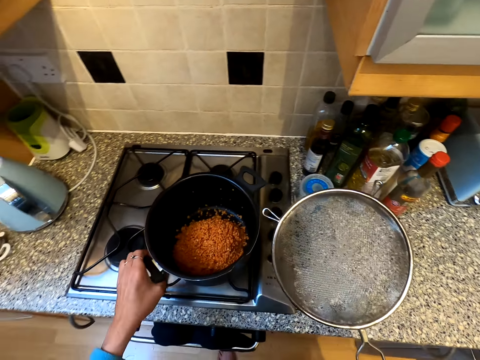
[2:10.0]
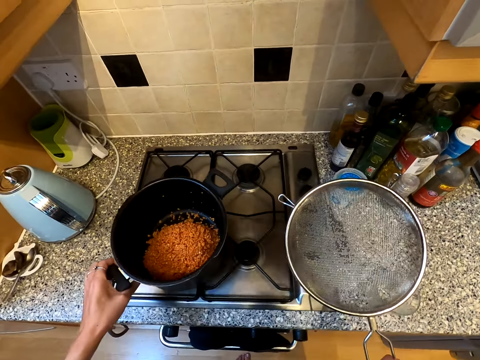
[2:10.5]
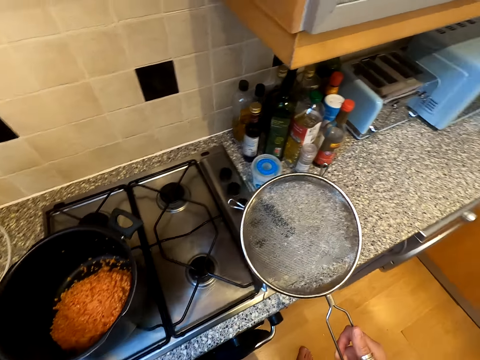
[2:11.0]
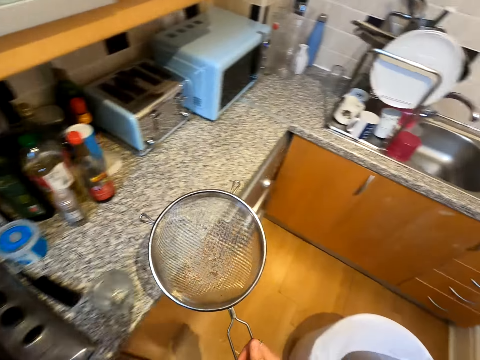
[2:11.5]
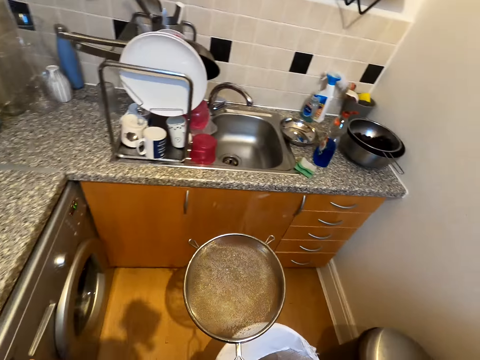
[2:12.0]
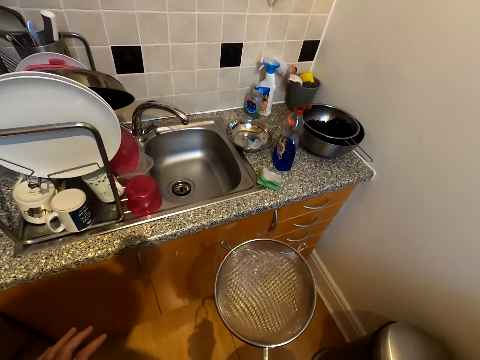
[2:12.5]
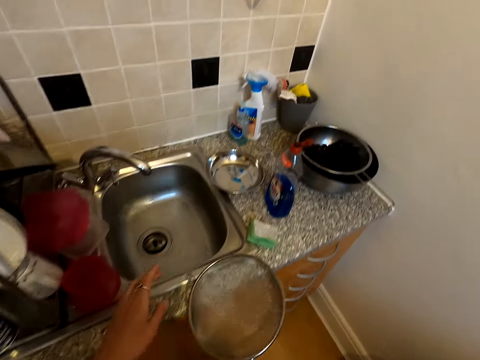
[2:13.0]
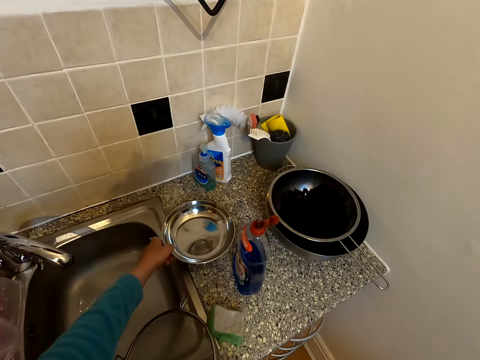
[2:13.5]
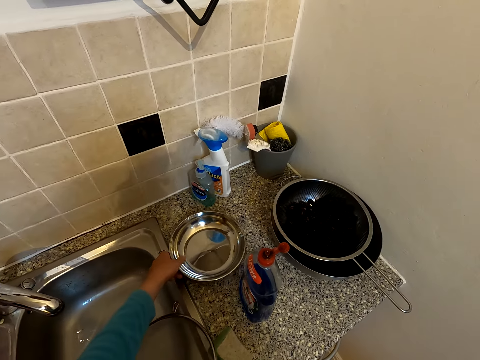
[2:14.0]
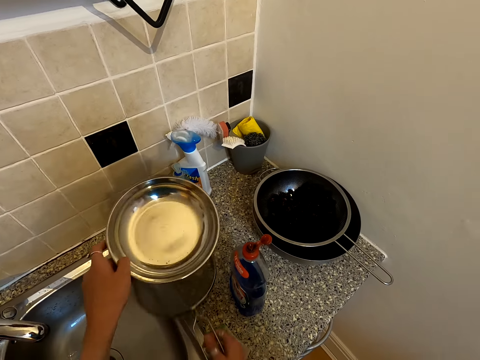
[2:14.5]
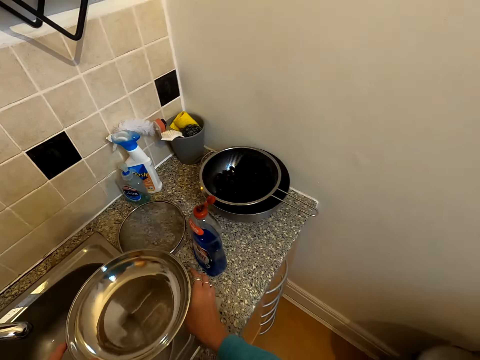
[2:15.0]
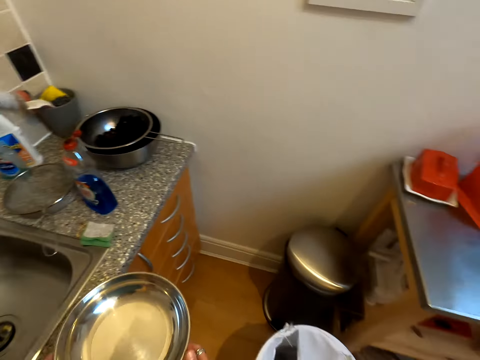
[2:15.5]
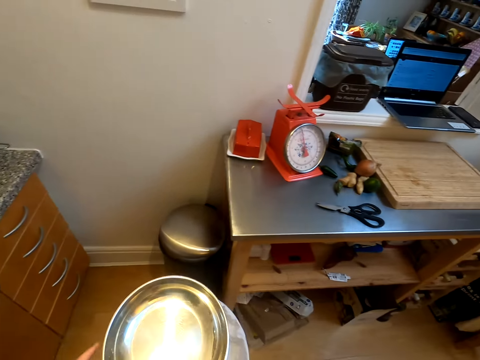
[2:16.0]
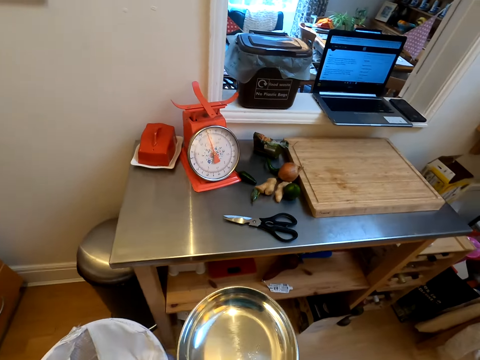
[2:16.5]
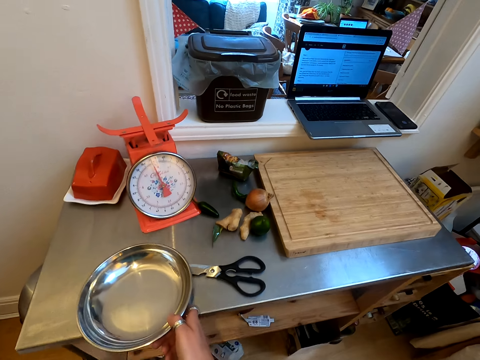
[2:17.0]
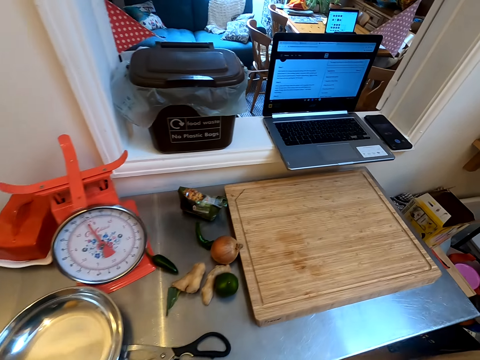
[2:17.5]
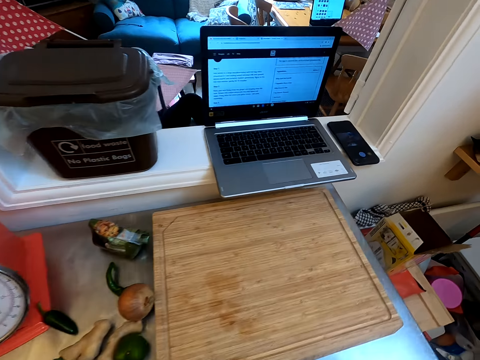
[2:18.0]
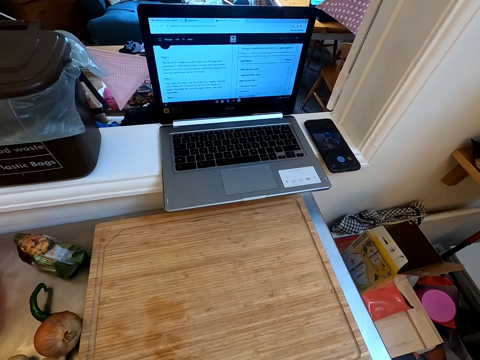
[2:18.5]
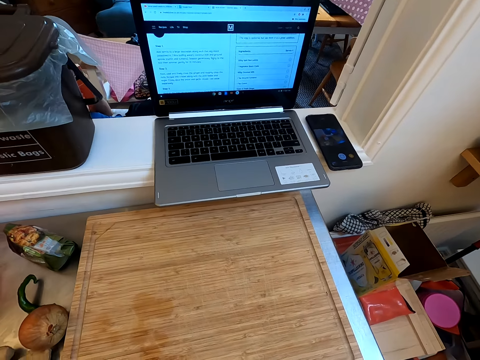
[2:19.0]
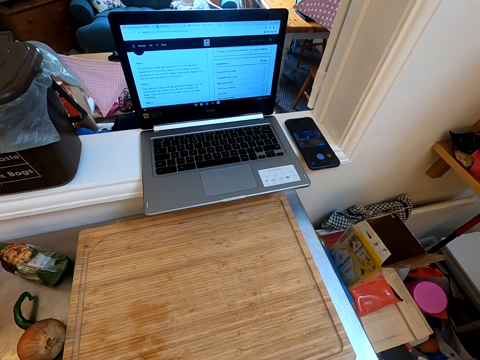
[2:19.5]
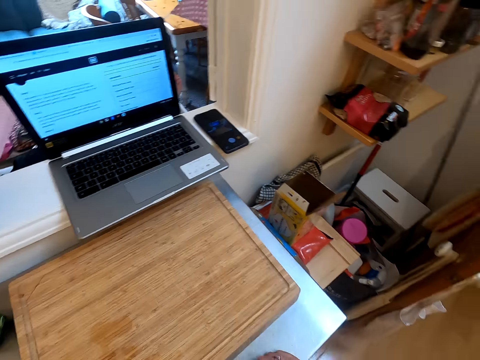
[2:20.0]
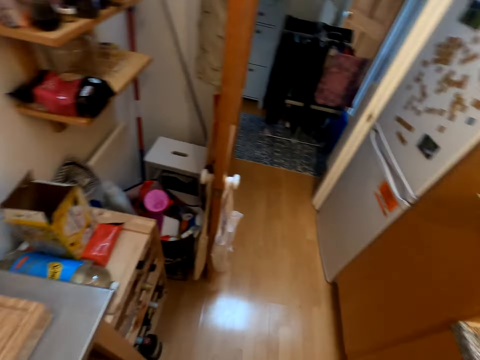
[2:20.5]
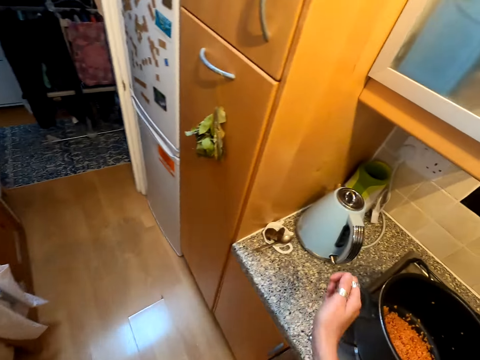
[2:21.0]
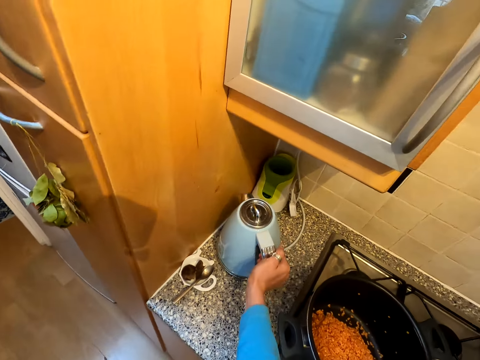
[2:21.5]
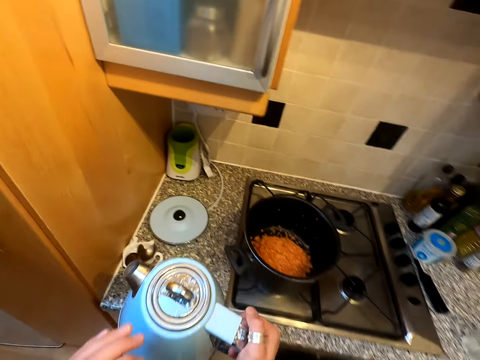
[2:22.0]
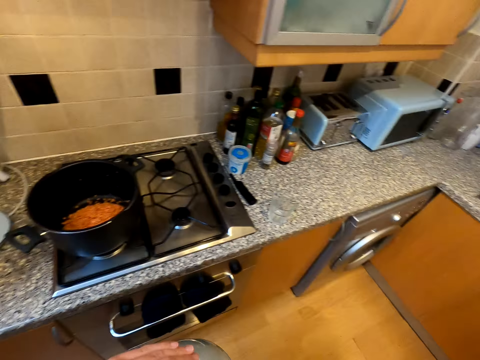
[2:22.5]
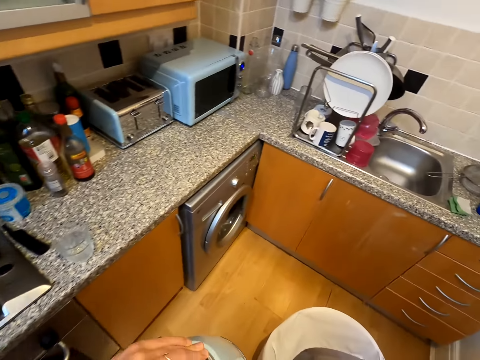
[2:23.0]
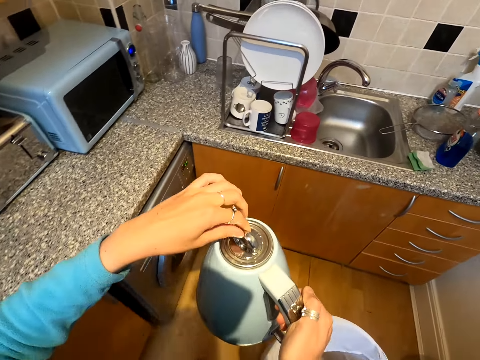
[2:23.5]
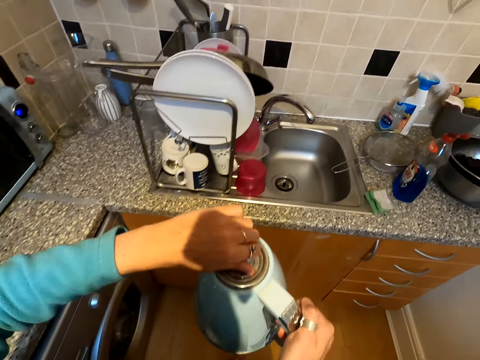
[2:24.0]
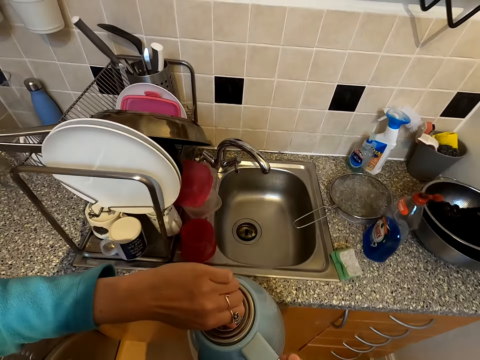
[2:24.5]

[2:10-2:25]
The camera wearer moves the saucepan to the other cooker. They talk. They take the weighing scale bowl. They put the sieve on the kitchen cabinet. They place the saucepan on the counter. They put the bowl on the table. They take the water jug or kettle.

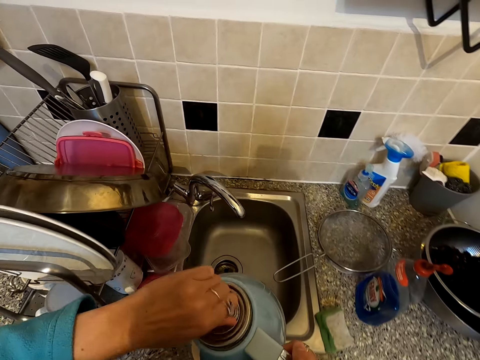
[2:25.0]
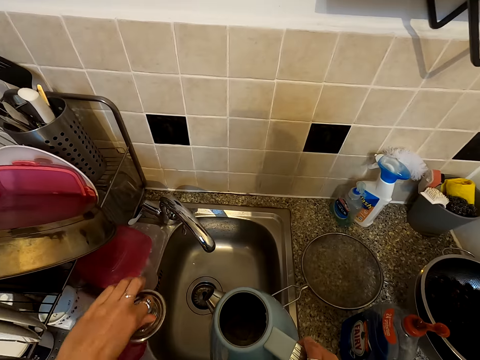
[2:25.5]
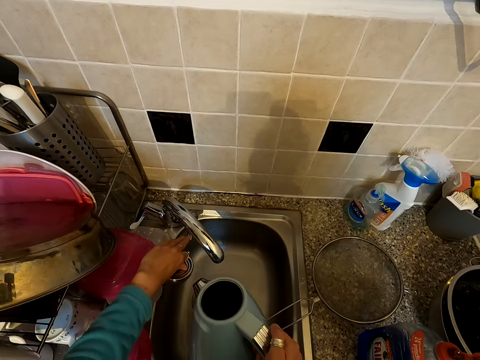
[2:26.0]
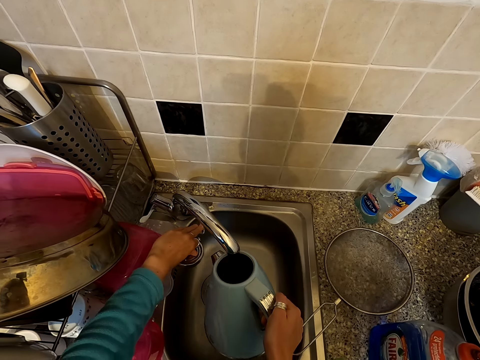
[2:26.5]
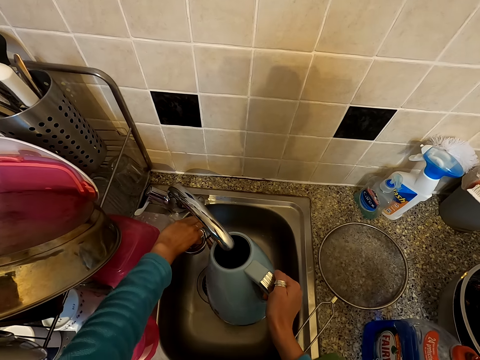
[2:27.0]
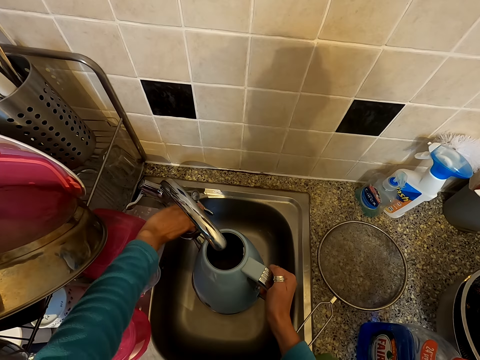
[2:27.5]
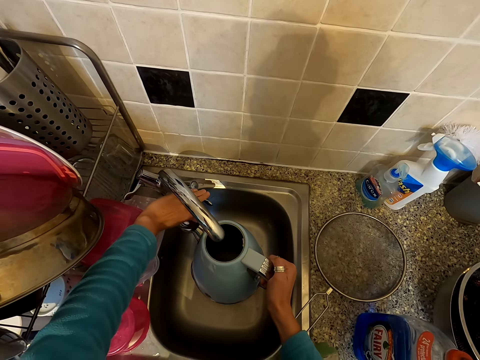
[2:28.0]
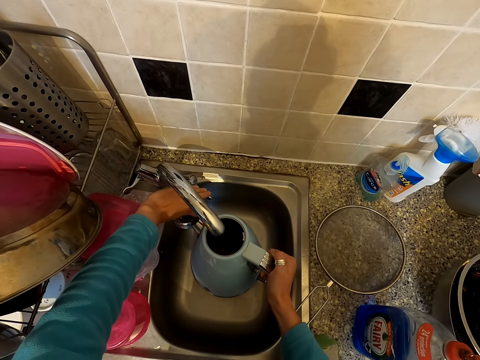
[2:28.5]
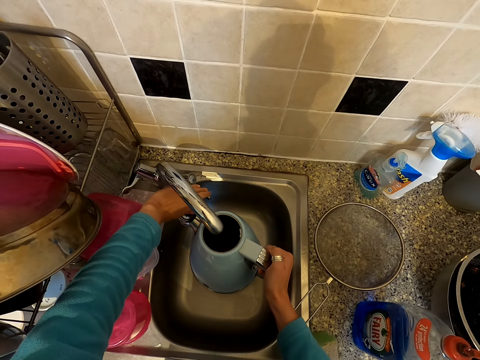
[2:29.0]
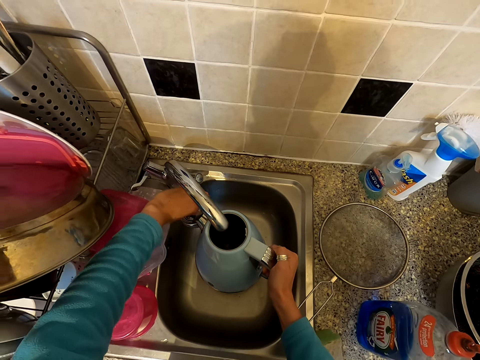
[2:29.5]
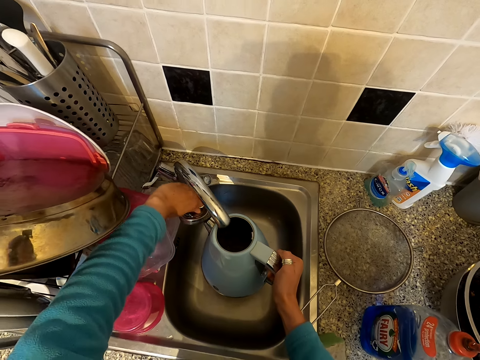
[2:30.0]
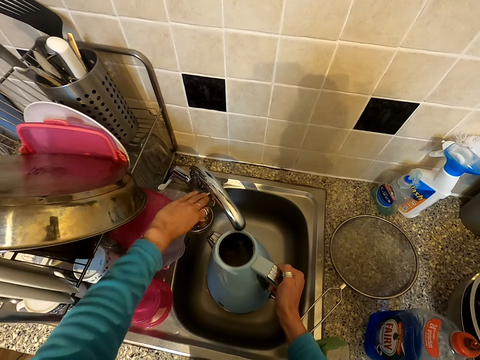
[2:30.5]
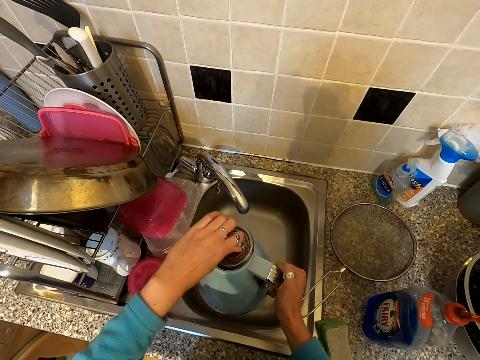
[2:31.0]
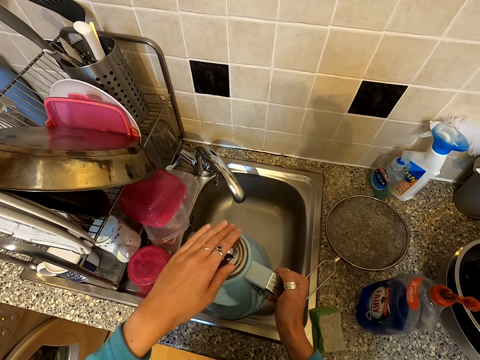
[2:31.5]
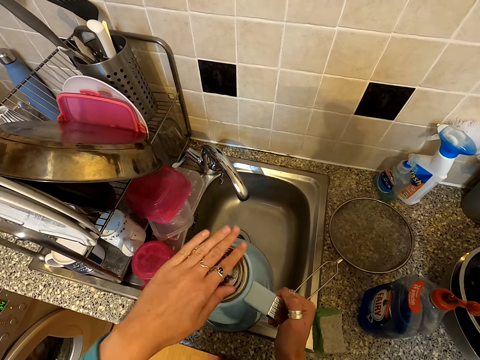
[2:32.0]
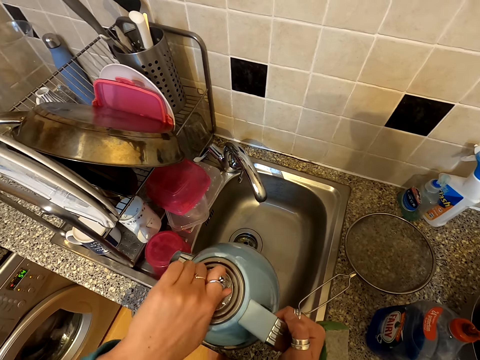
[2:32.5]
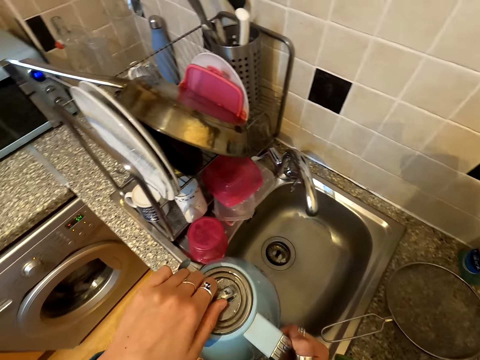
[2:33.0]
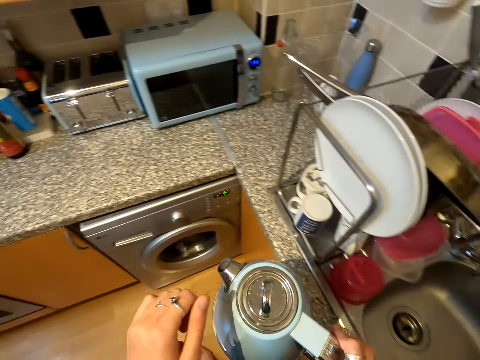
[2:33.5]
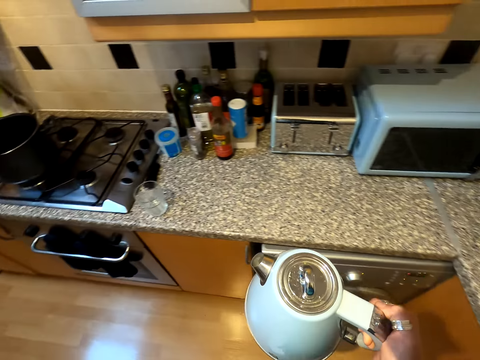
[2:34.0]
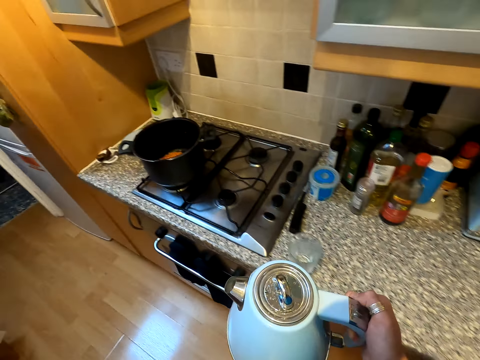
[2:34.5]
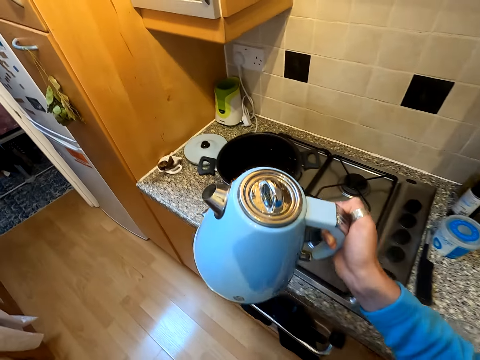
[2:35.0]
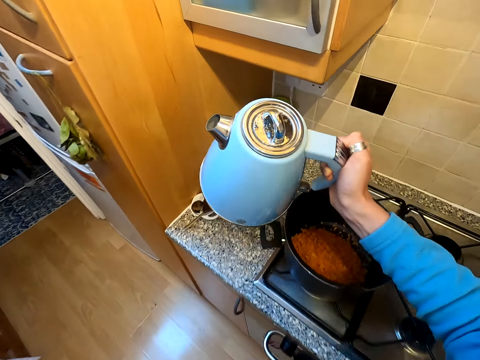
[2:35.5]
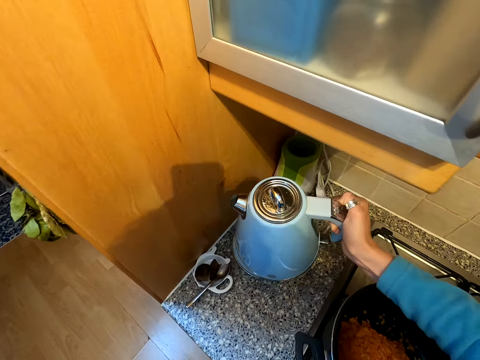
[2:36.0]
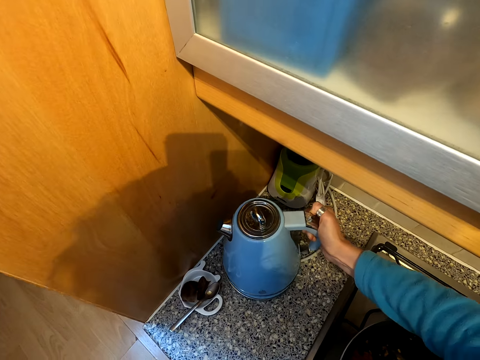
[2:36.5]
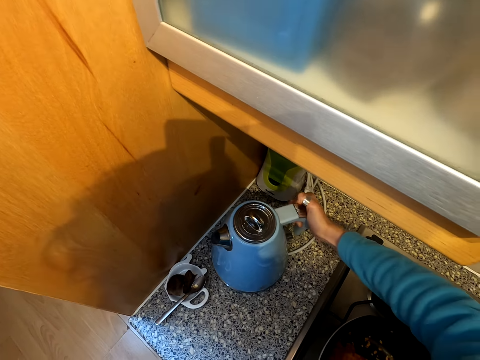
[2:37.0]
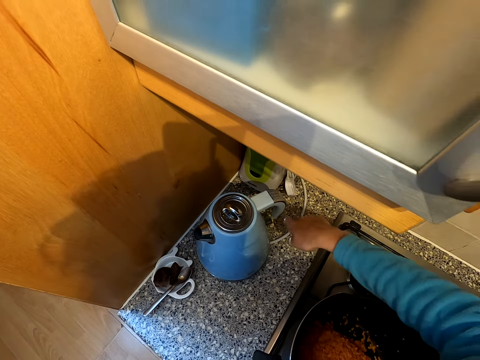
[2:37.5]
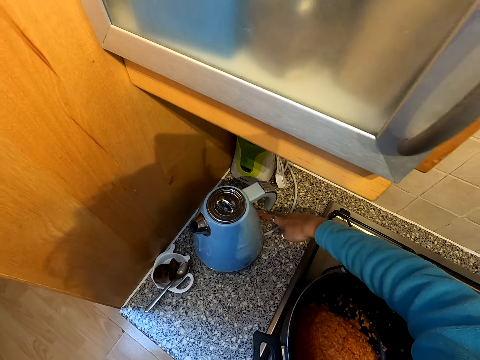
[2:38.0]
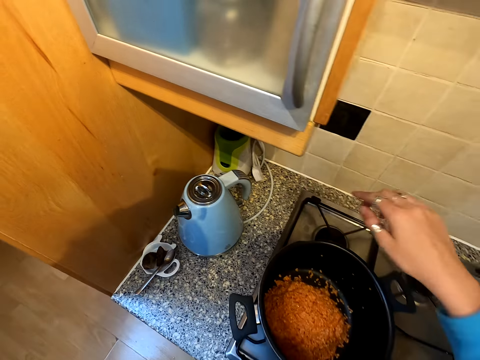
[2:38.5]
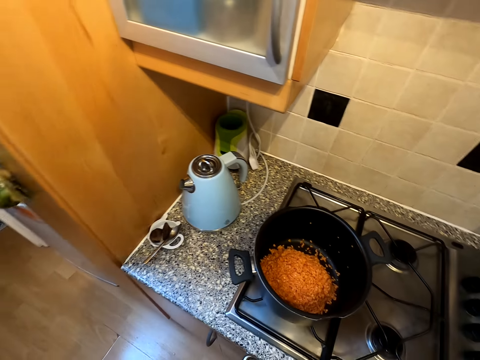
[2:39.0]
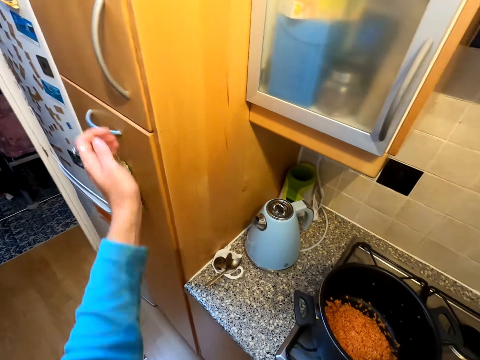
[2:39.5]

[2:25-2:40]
The camera wearer opens the kettle. They open a tap. They put water in the kettle. They close the kettle. They put the water jug on the electric base. They switch on the kettle.
